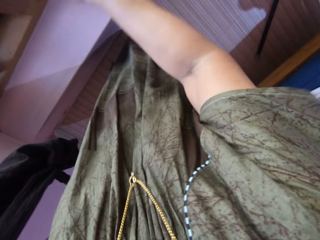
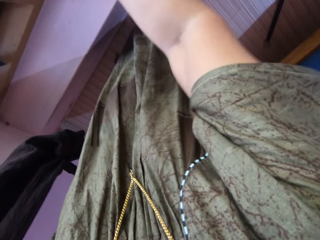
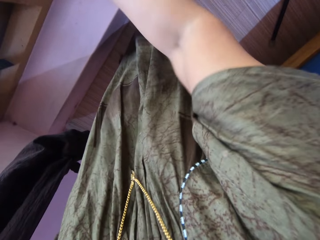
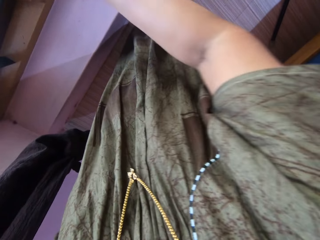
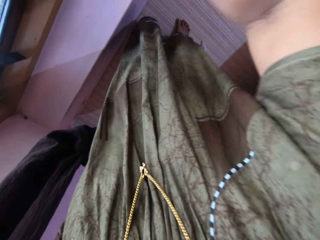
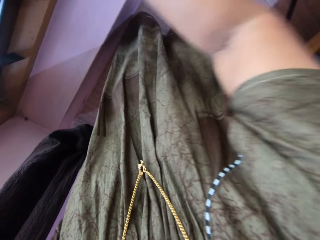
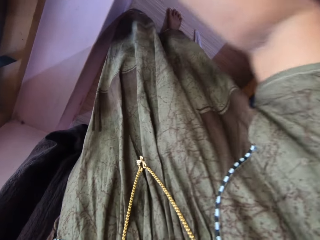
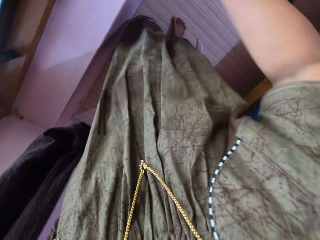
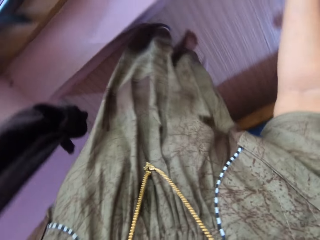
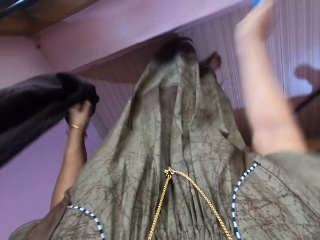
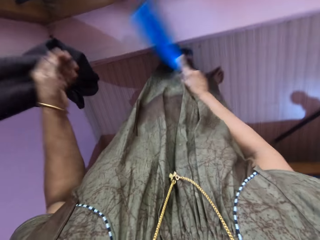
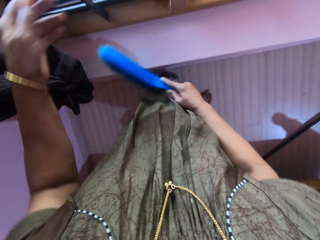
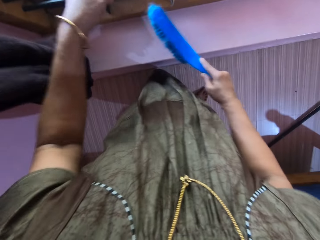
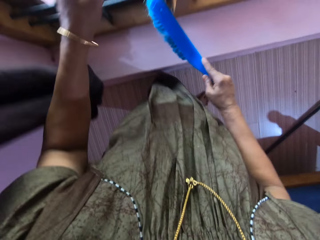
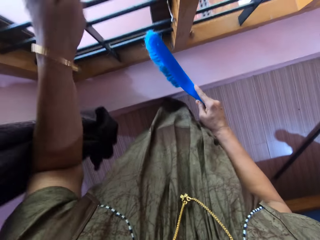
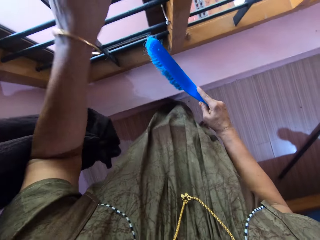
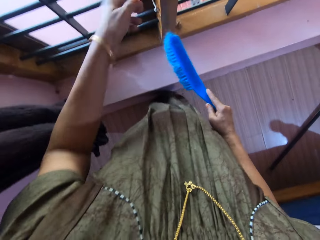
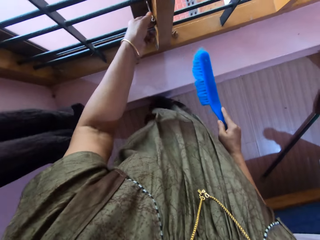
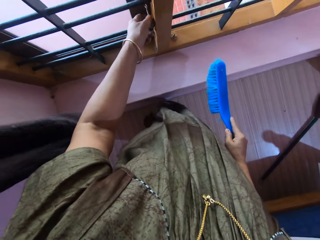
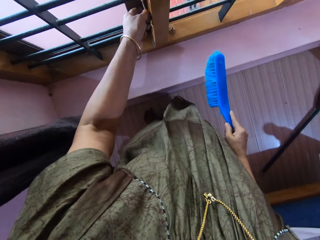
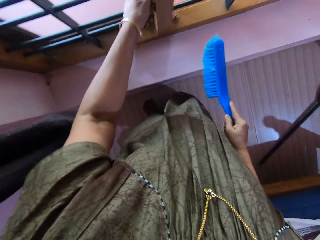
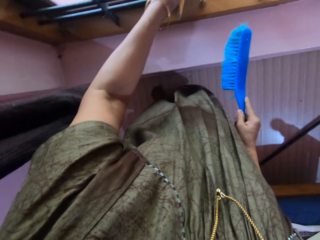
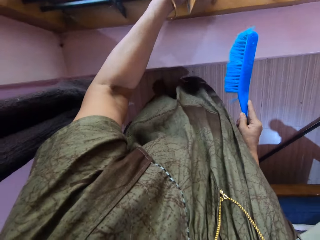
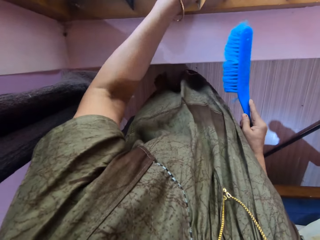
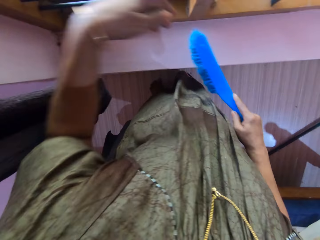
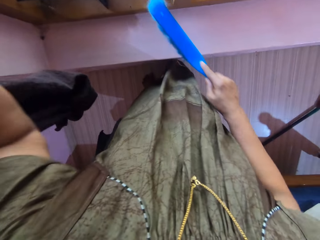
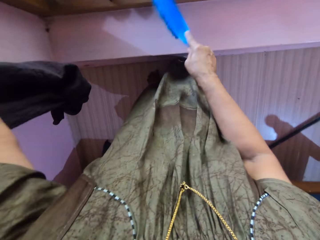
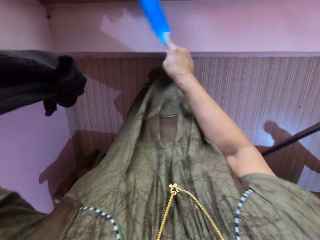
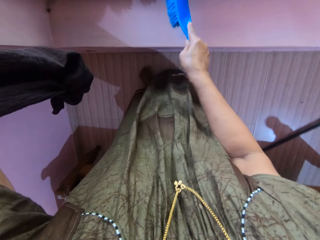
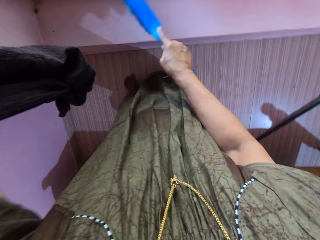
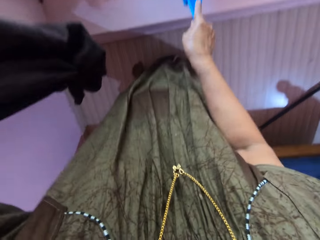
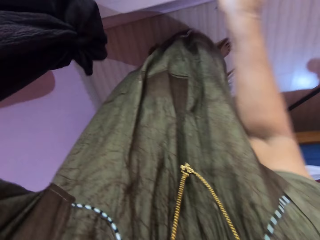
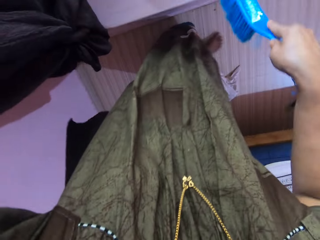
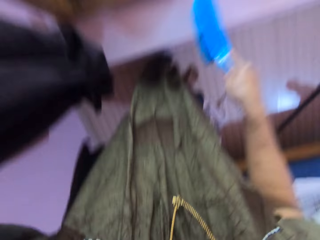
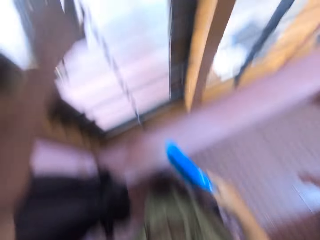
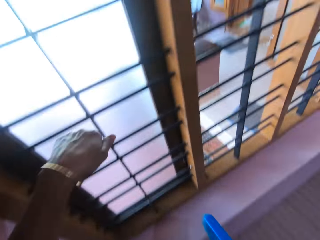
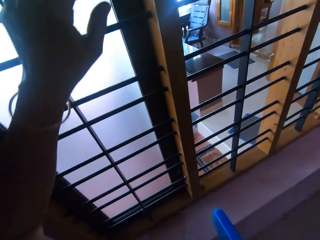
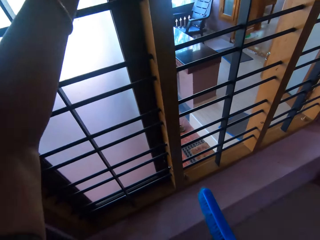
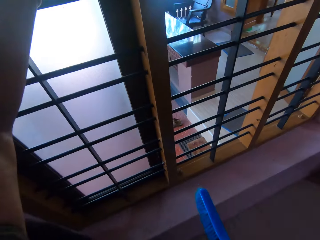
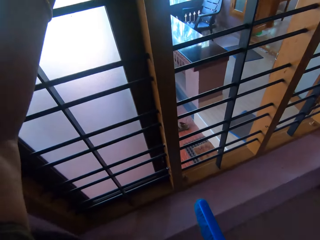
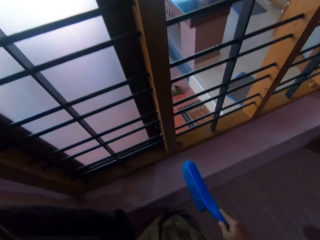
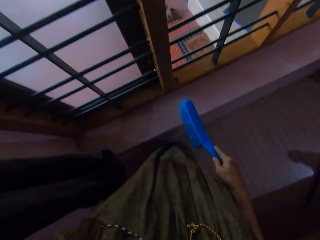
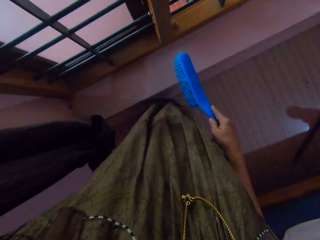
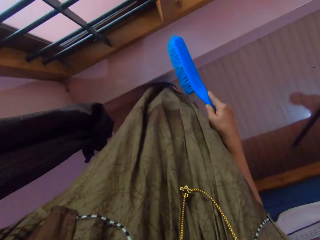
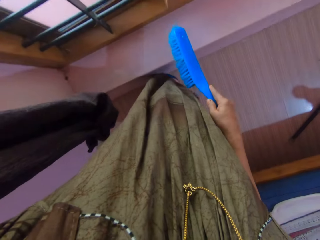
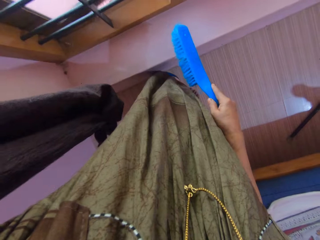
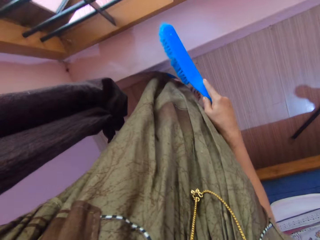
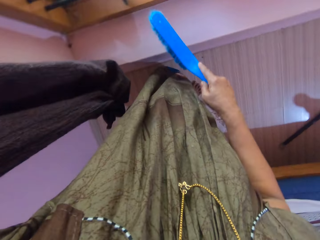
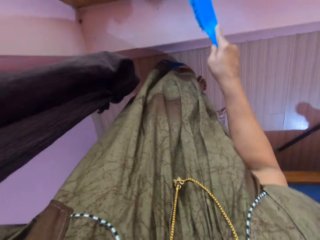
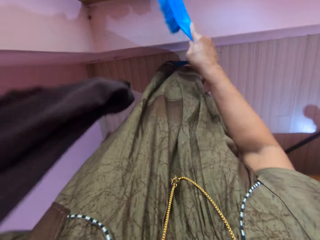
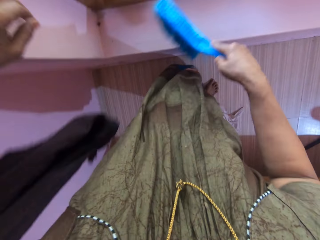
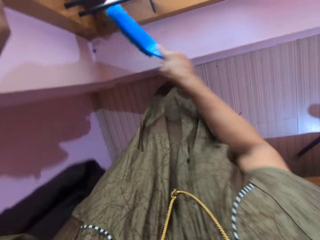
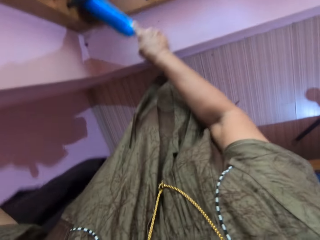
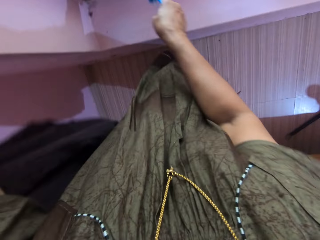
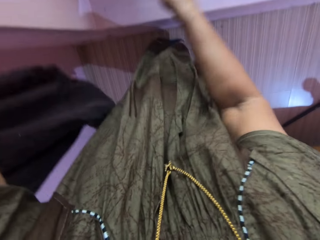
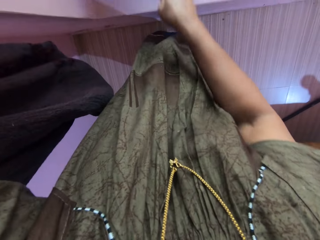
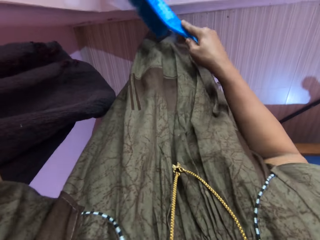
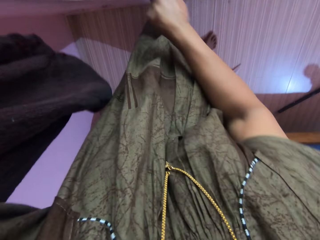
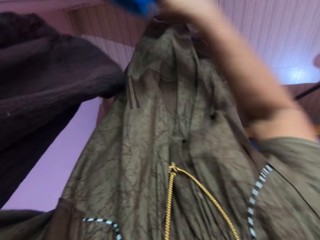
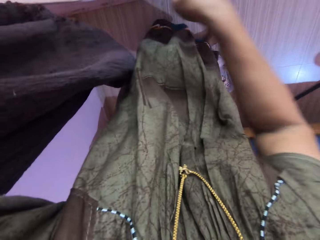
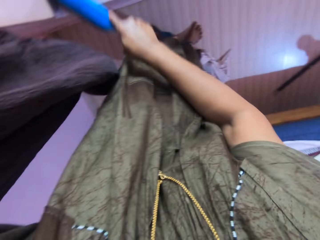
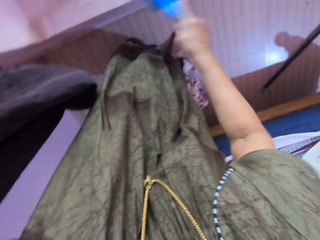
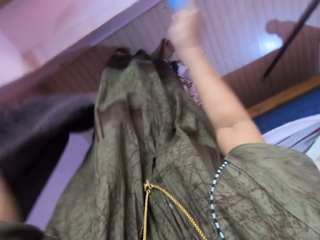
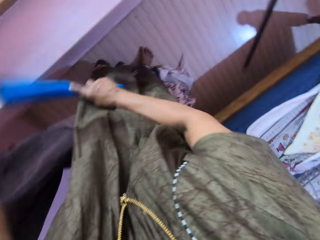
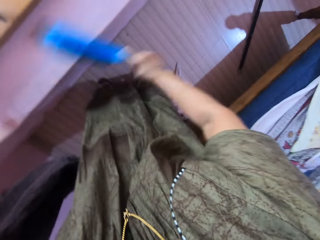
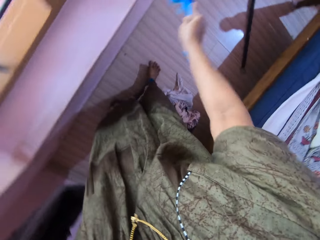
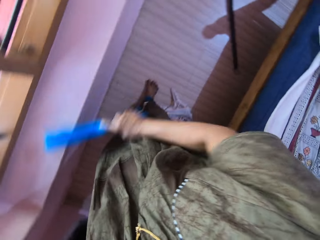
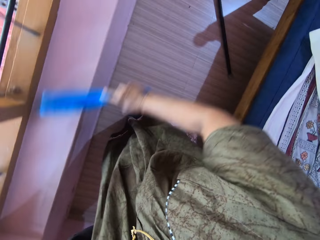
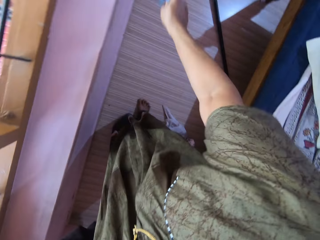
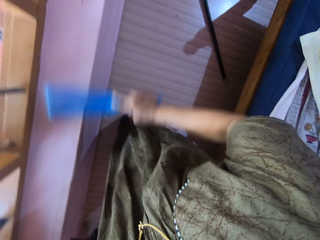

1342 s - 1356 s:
The camera wearer opens the window. They clean the window with the brush.

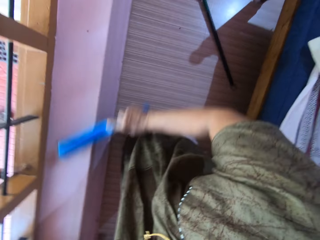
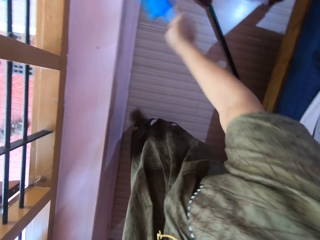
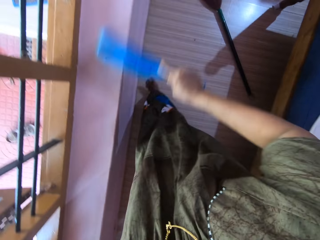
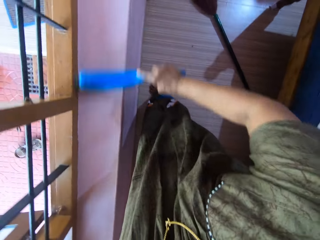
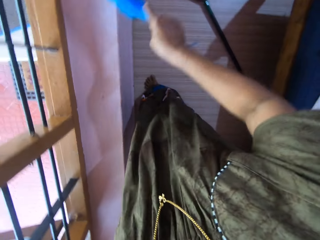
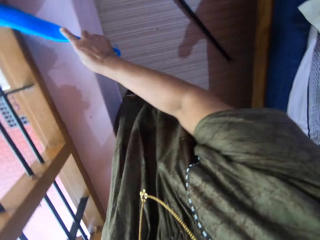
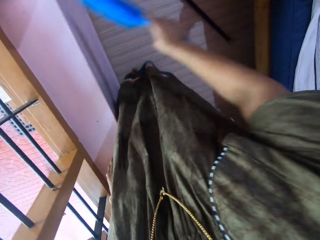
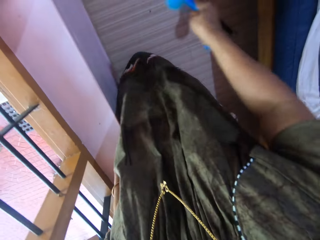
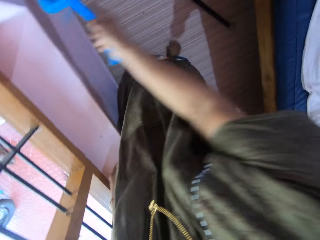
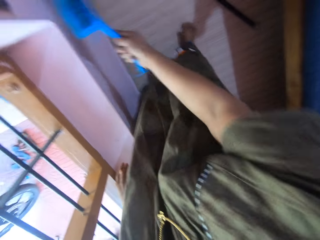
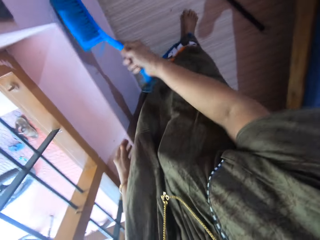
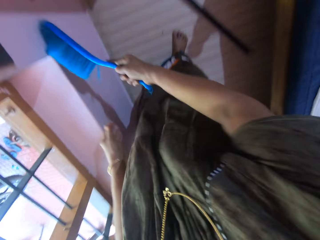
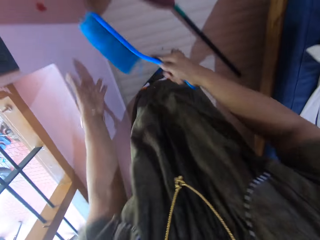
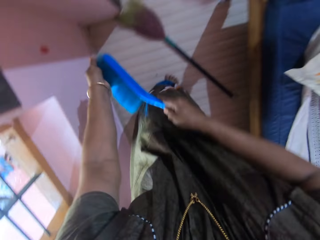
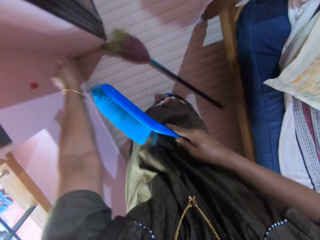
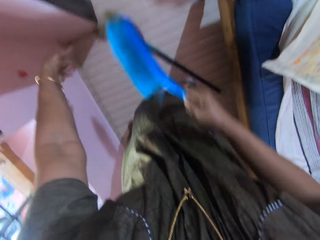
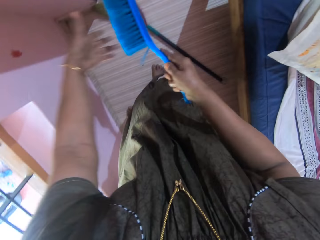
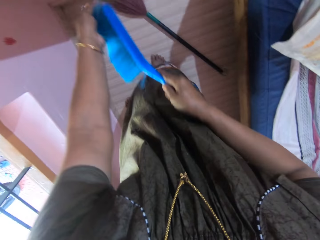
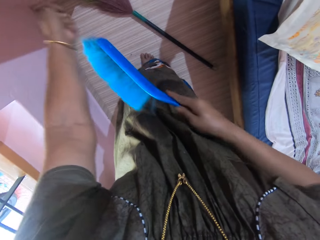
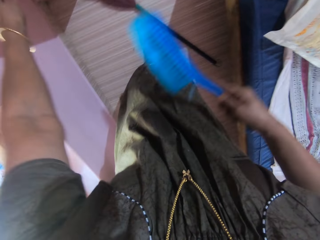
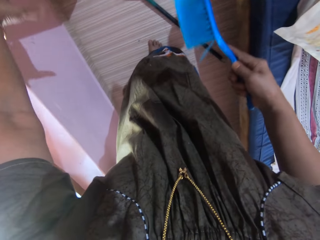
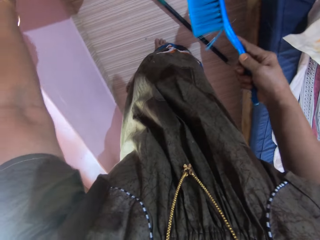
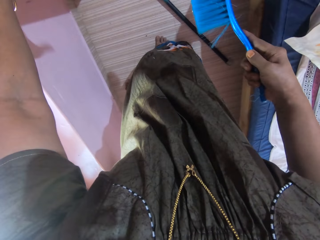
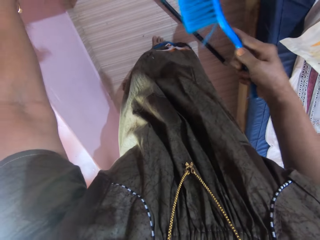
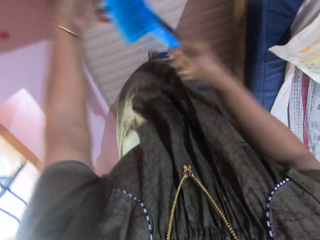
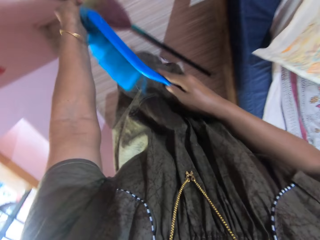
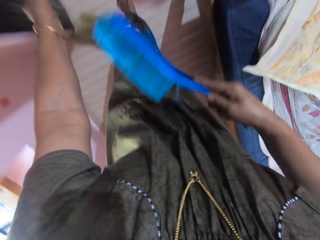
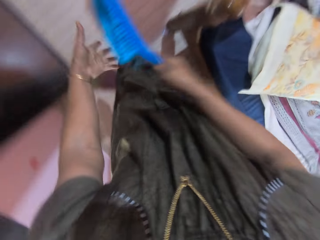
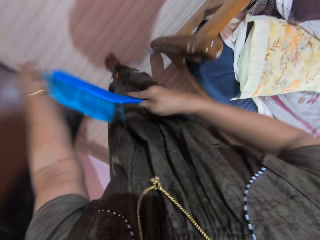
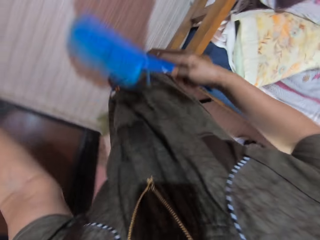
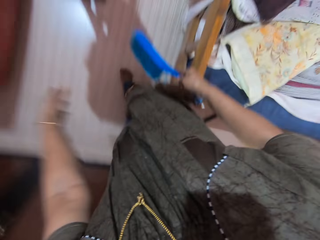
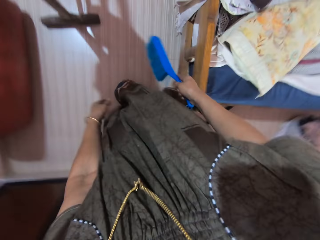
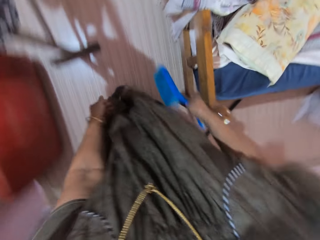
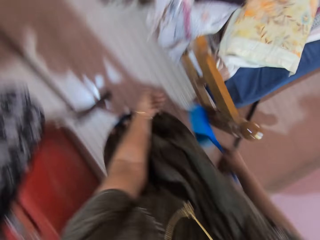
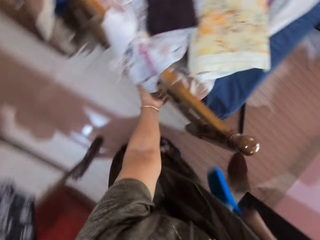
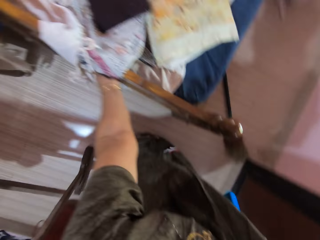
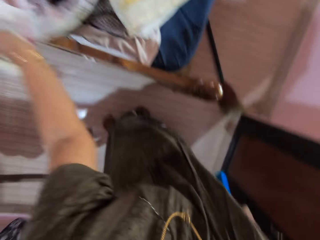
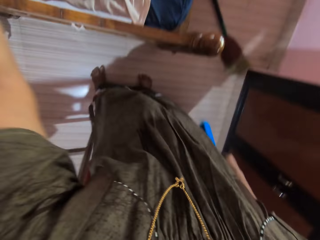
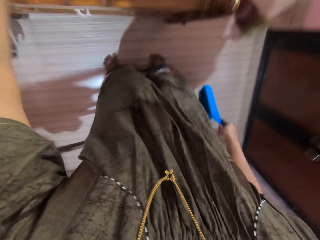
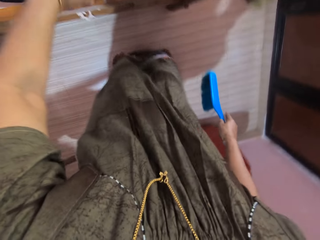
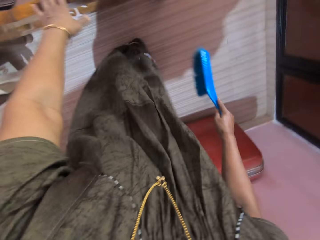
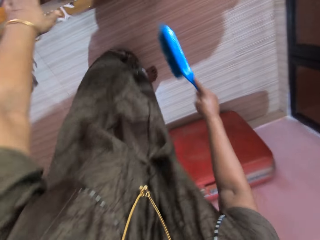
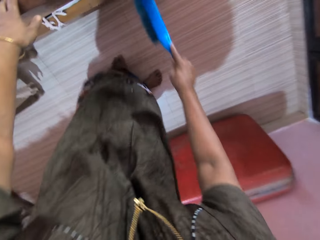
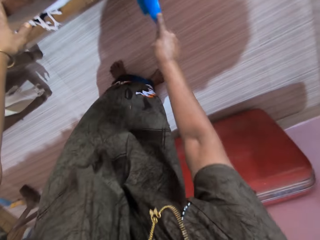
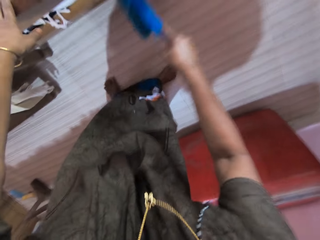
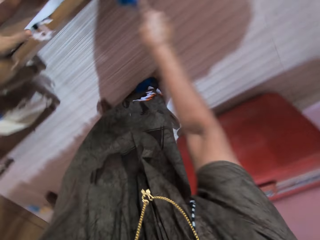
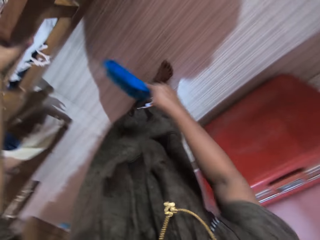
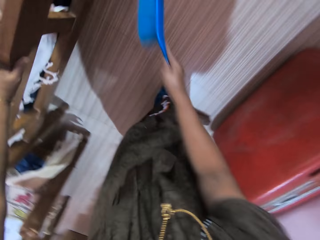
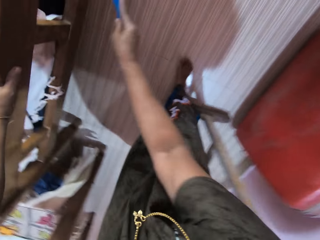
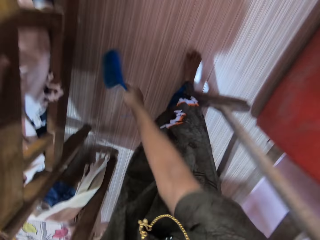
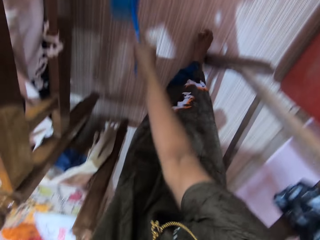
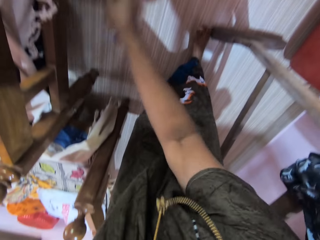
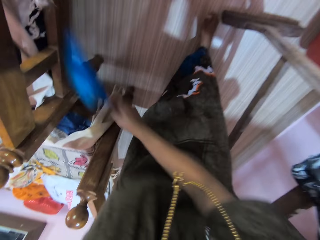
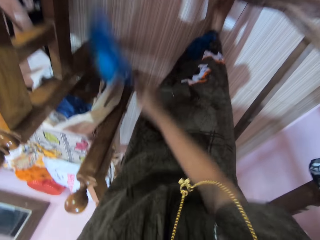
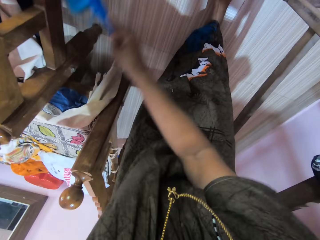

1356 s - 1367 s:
The camera wearer hits the brush on the wall. They clean the brush with the left hand. They remove the hair from the brush. They adjust the bedsheet. They clean the wooden part of the bed. They clean the headboard slat with the cleaning brush.
